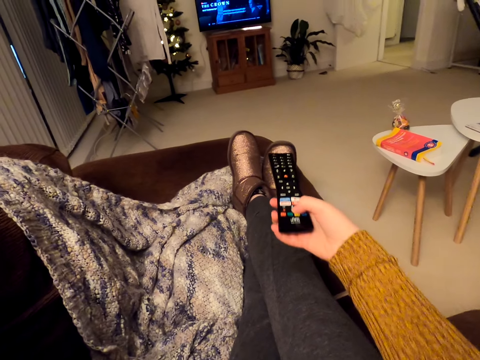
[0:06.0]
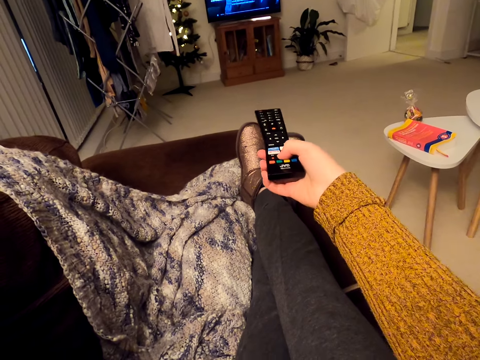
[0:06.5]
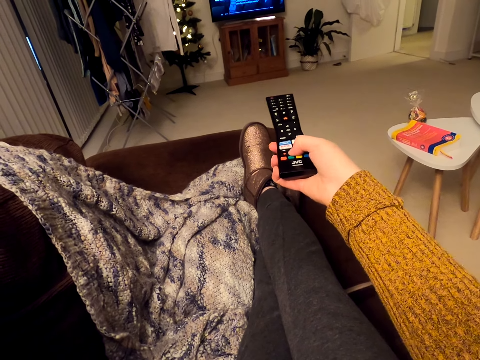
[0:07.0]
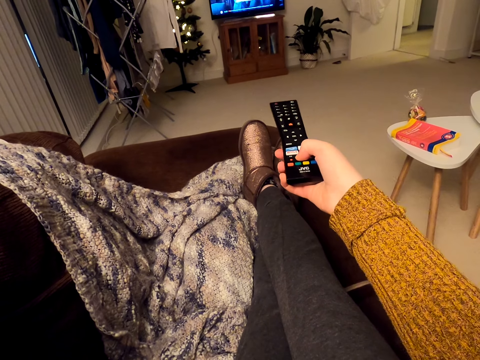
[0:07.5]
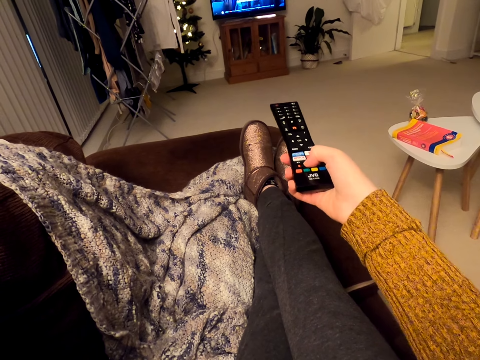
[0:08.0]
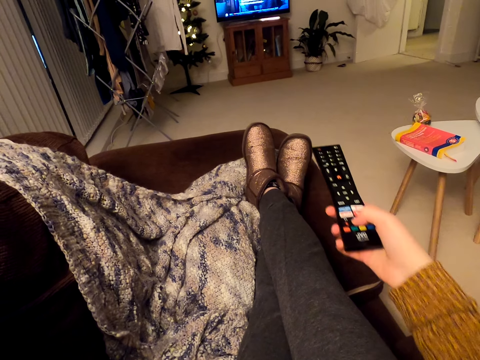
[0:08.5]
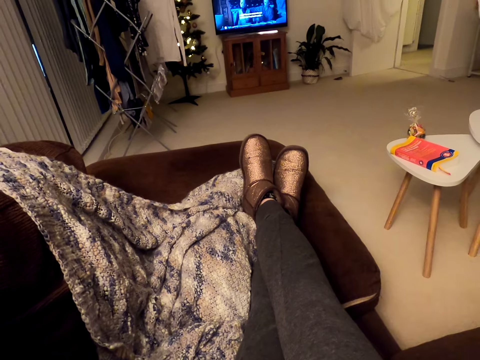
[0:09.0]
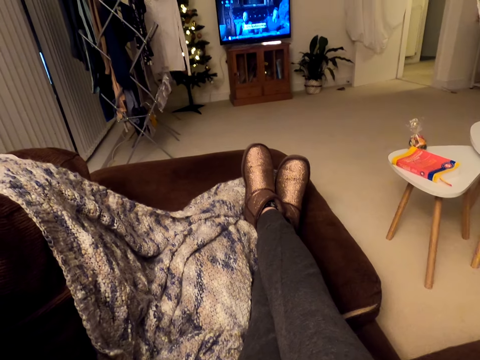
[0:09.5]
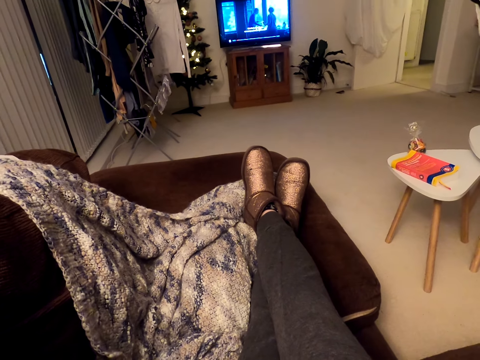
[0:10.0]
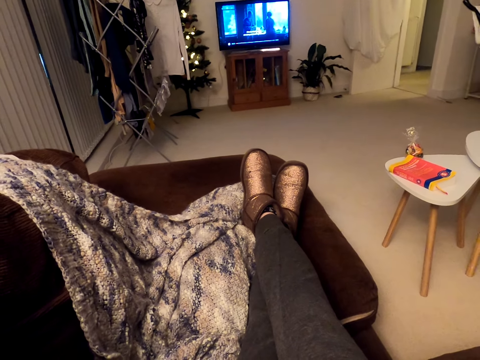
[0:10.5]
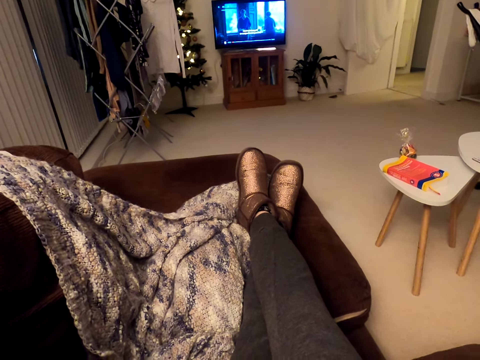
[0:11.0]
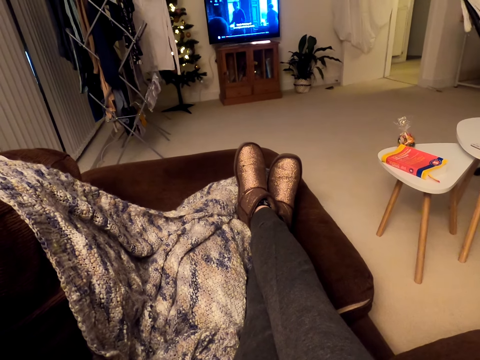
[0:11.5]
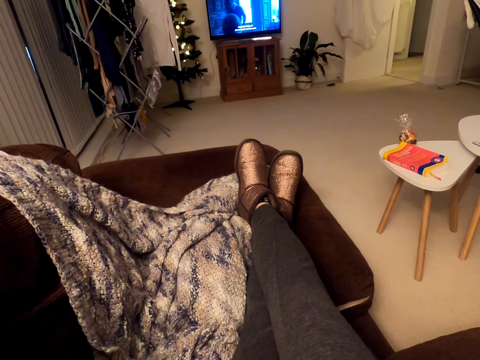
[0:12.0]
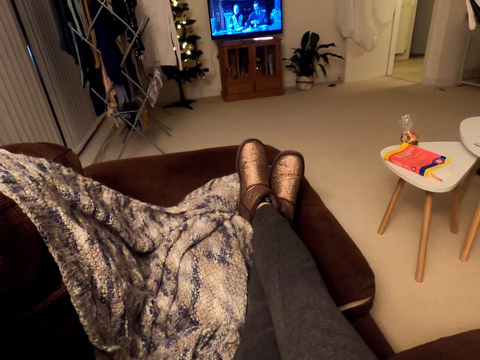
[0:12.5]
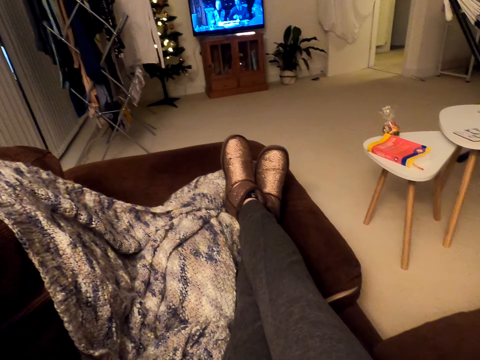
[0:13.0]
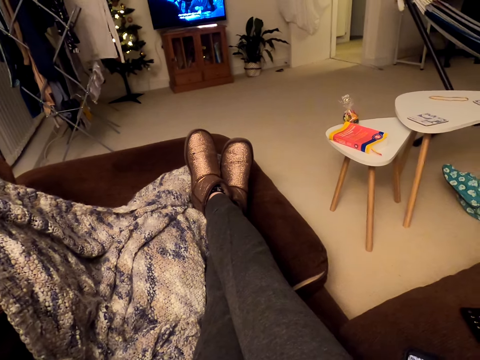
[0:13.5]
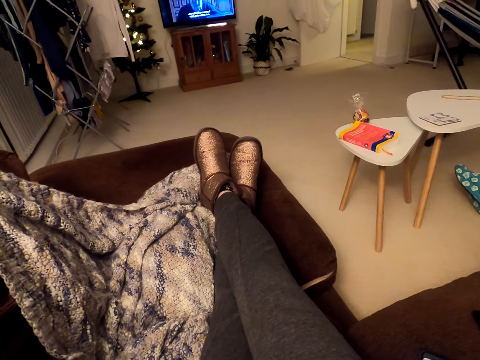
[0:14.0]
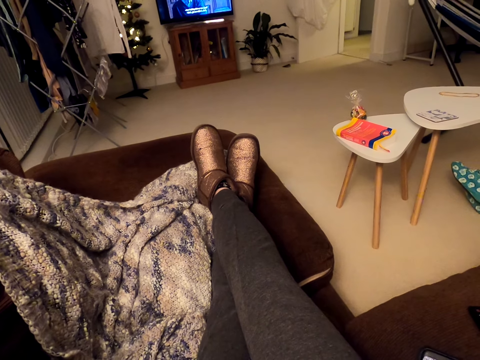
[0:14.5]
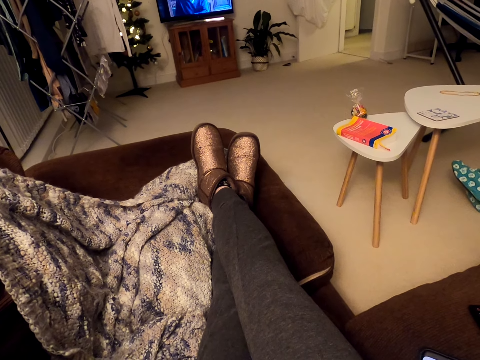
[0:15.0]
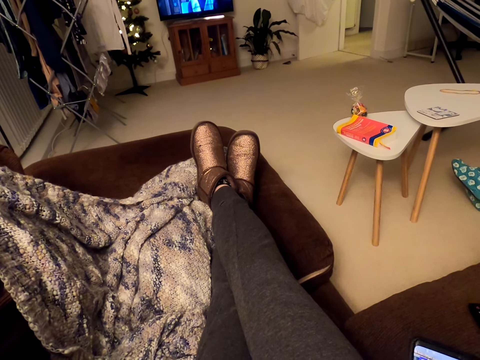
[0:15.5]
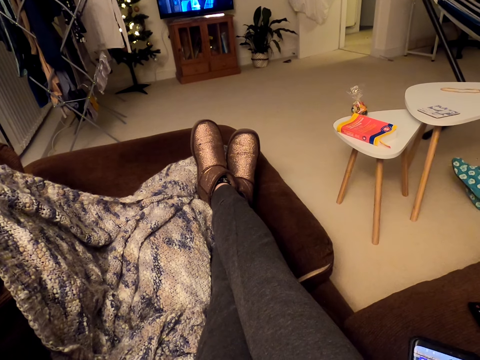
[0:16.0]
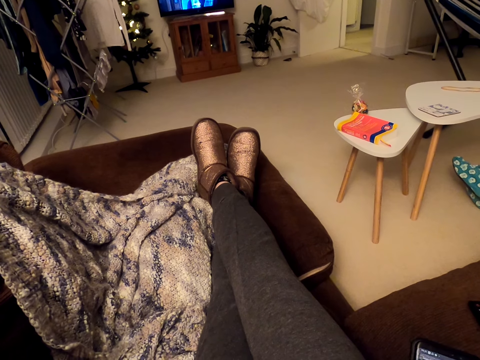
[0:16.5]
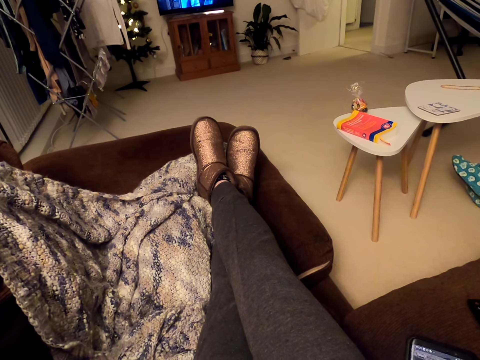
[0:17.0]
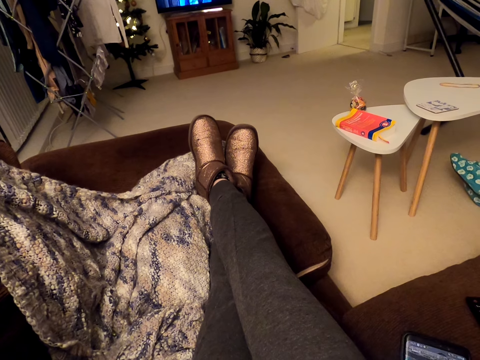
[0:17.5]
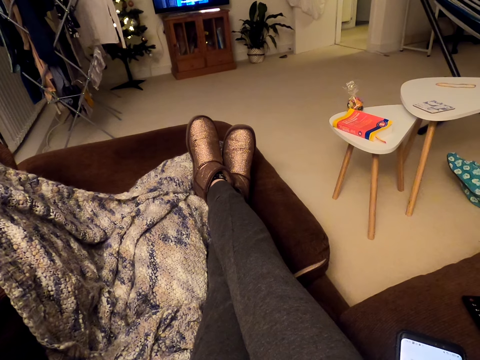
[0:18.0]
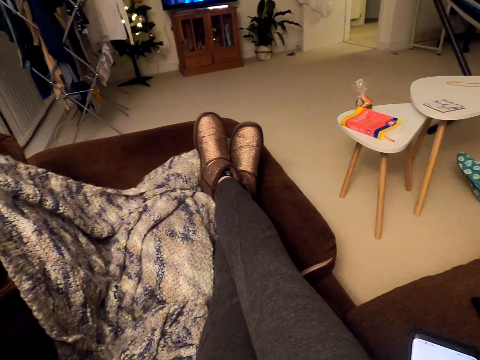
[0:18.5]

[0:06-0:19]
The camera wearer uses the remote. They put the remote down. They stare at the TV. They use her phone.

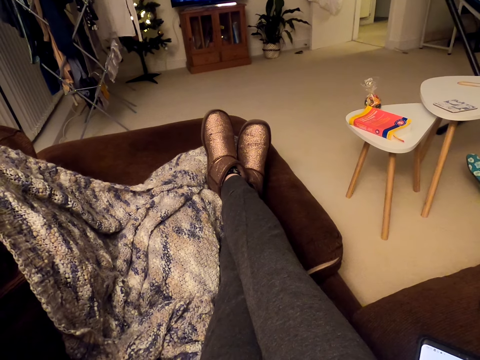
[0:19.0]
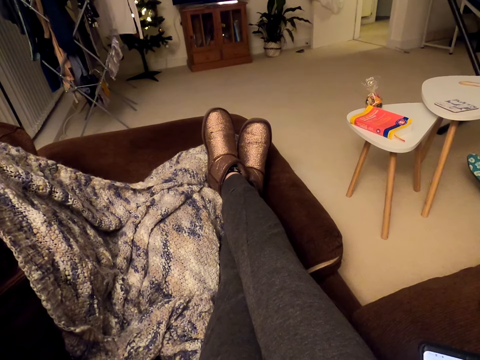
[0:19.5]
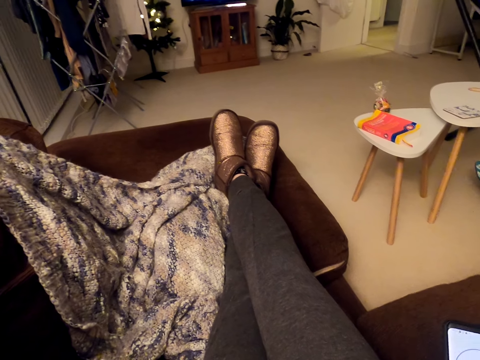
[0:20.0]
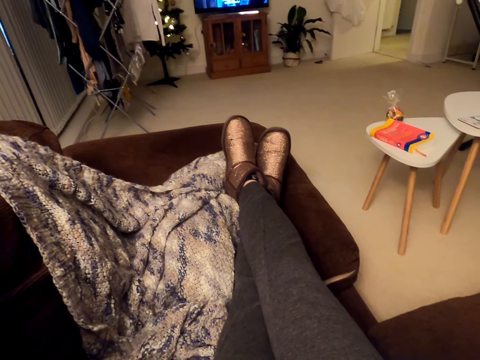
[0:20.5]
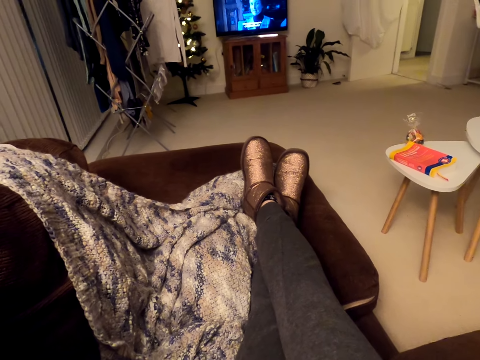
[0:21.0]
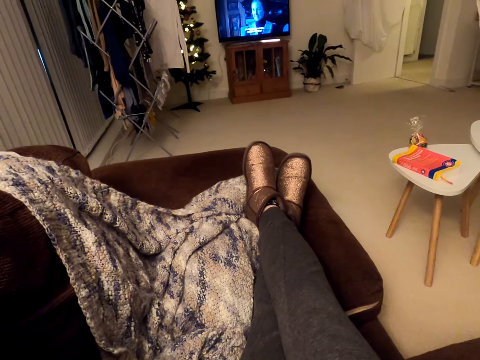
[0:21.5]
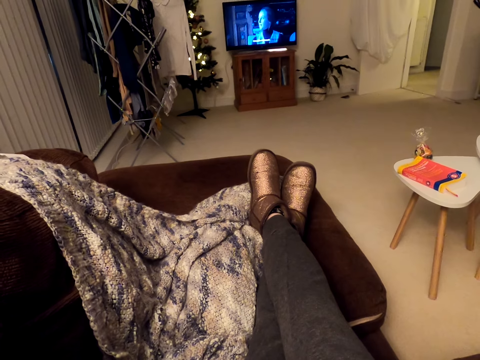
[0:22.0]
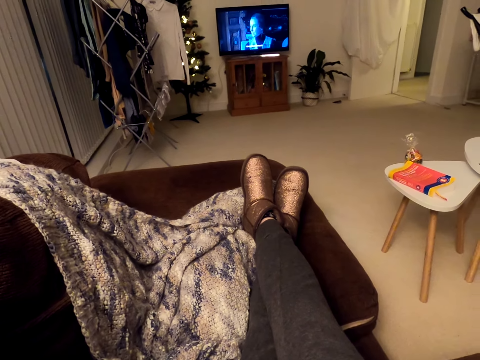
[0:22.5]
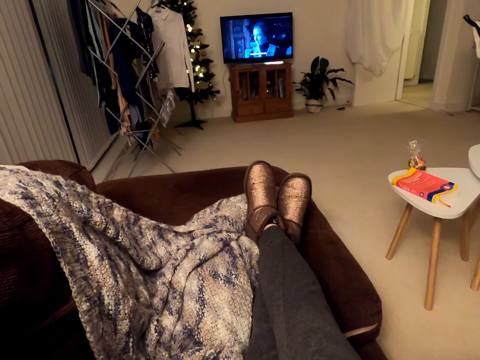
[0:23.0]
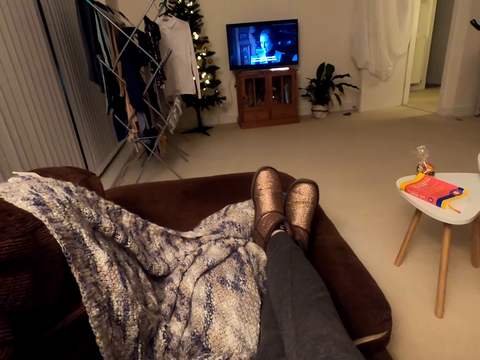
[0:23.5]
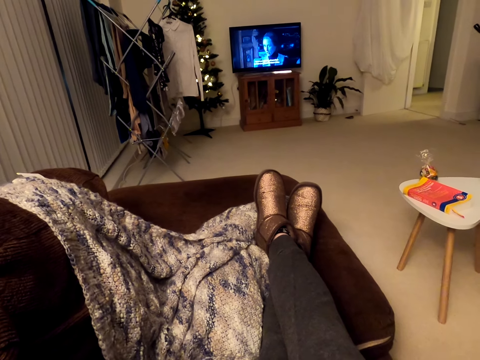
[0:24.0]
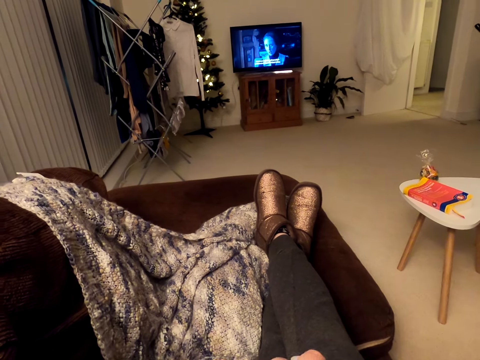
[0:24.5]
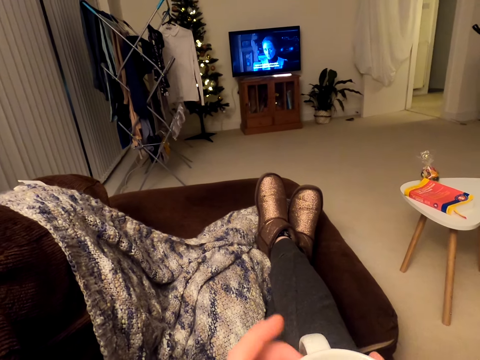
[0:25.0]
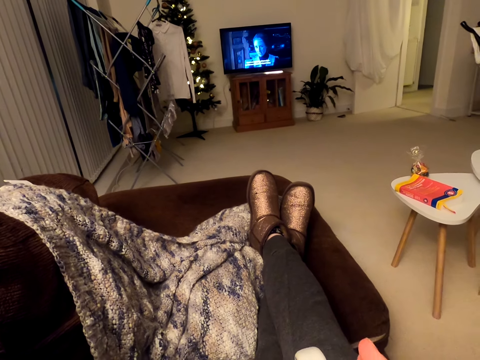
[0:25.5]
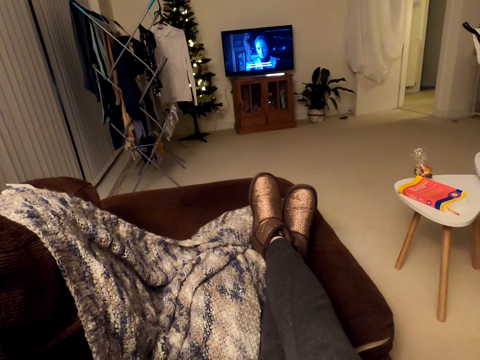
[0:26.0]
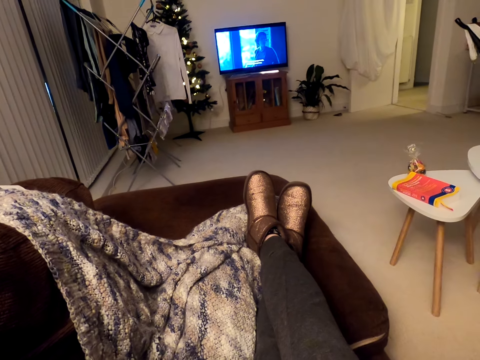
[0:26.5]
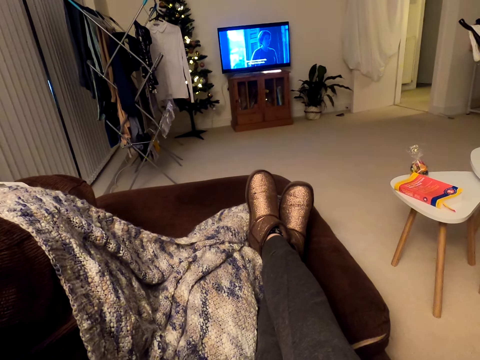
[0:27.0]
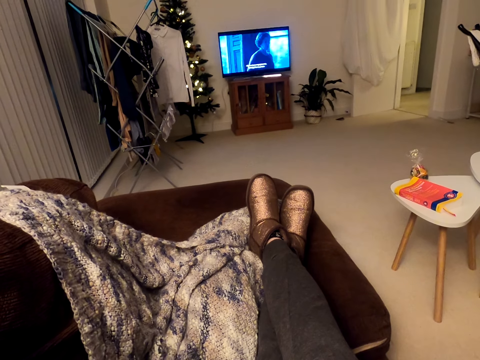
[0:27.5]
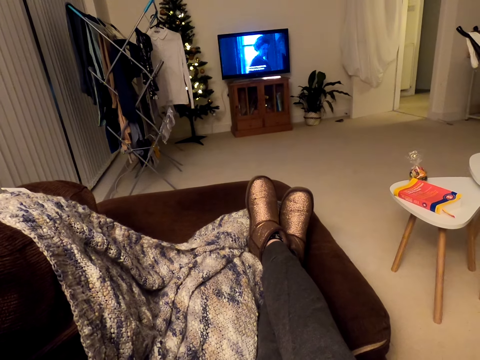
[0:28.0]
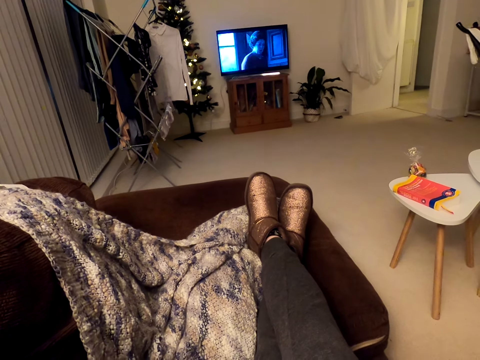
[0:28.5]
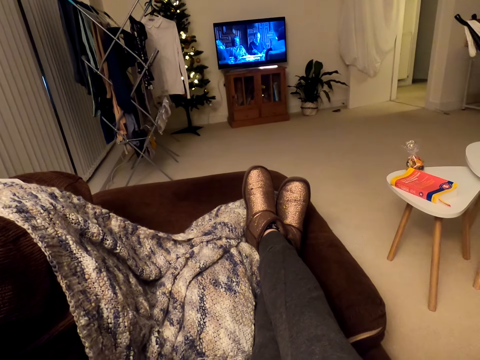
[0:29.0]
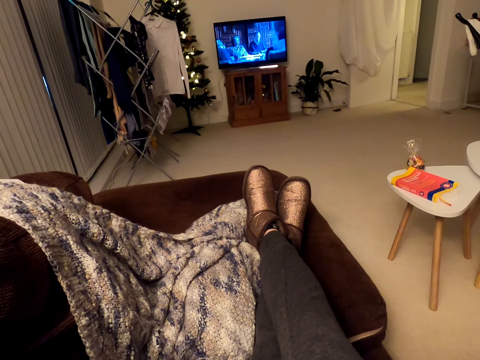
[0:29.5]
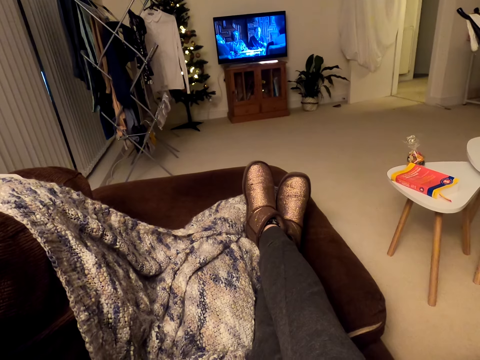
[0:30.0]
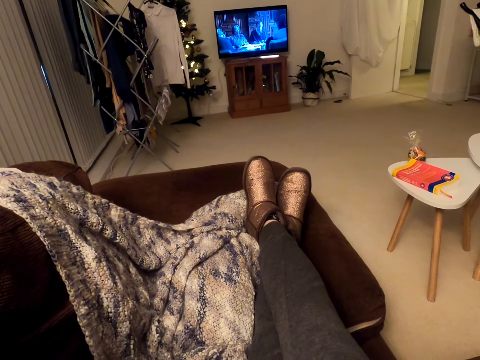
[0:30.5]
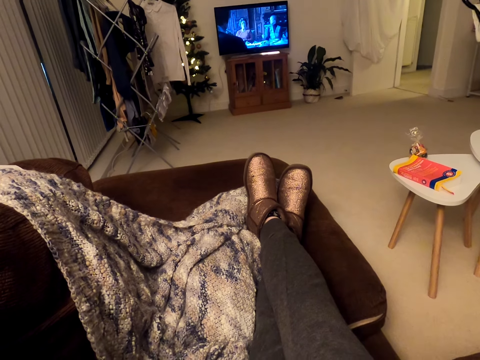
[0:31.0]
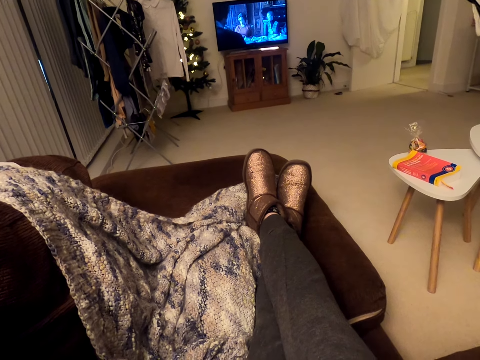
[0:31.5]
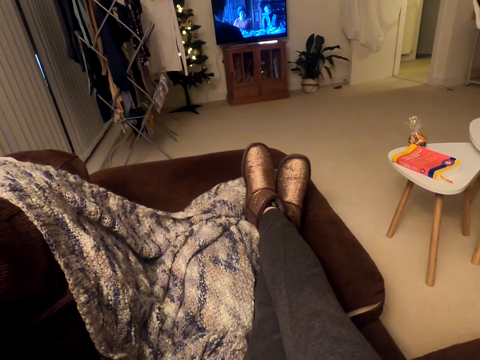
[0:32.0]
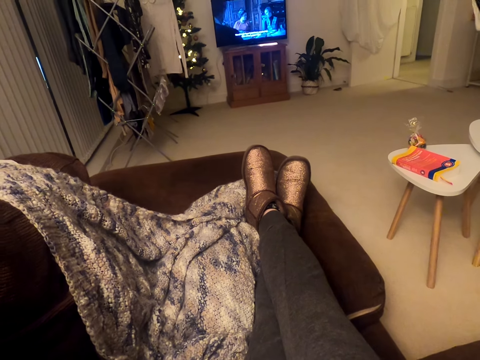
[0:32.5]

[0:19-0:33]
The camera wearer drops the phone. They stare at the TV. They hold a cup of coffee. They stare at the TV.
